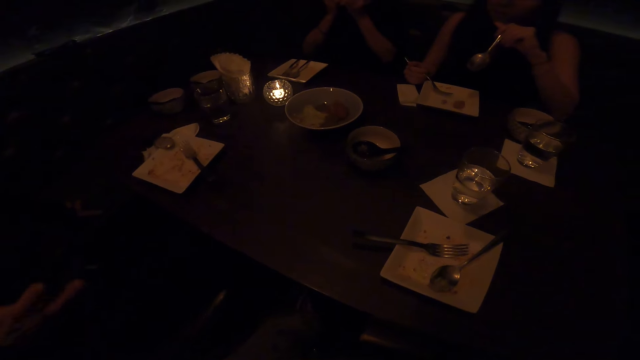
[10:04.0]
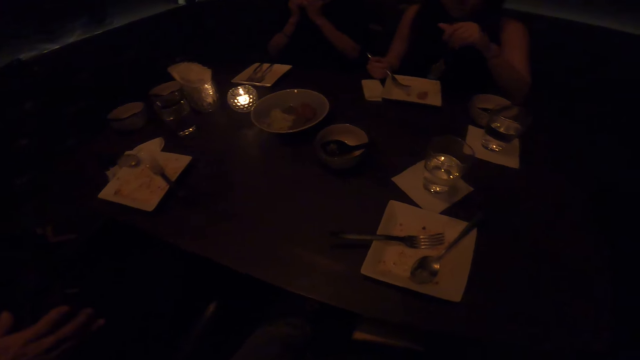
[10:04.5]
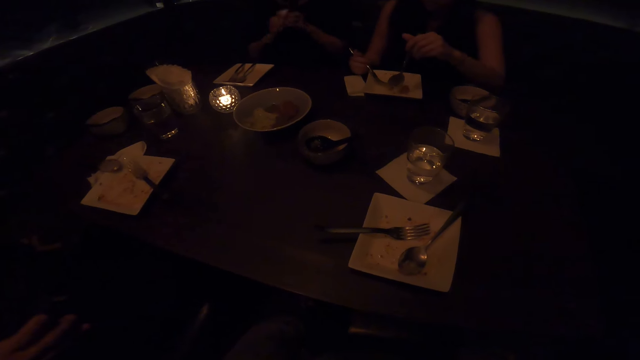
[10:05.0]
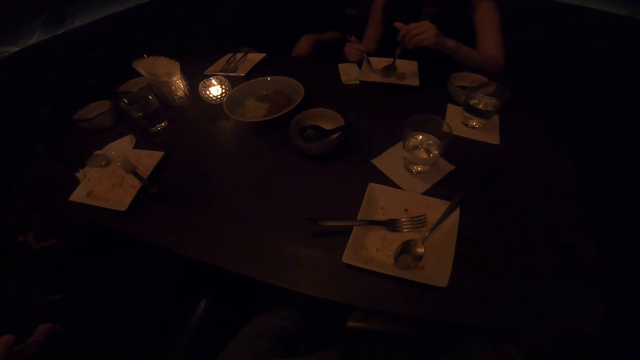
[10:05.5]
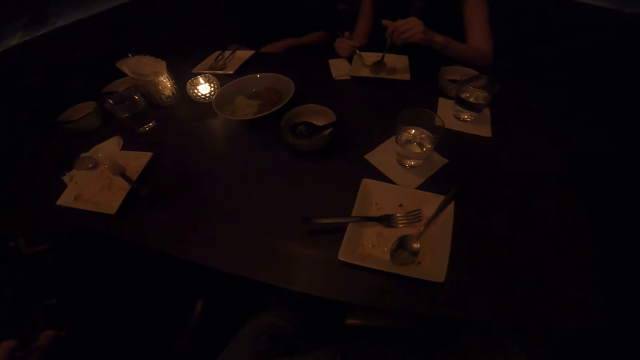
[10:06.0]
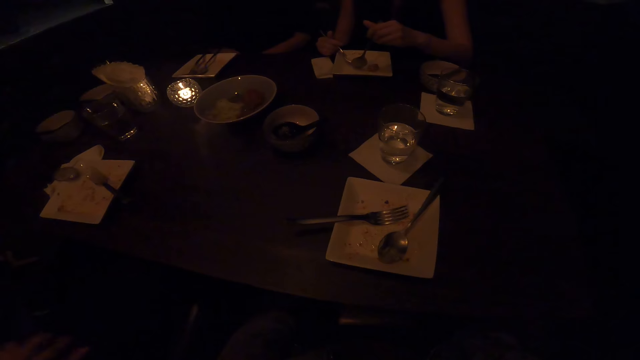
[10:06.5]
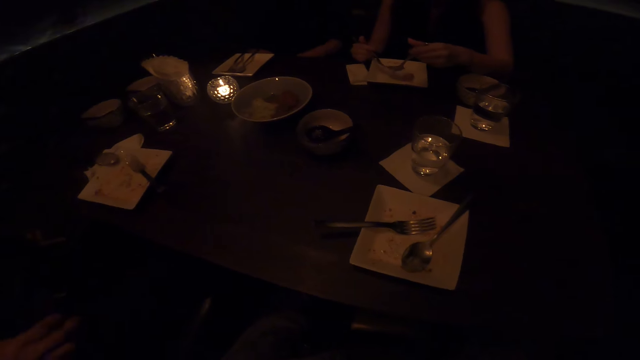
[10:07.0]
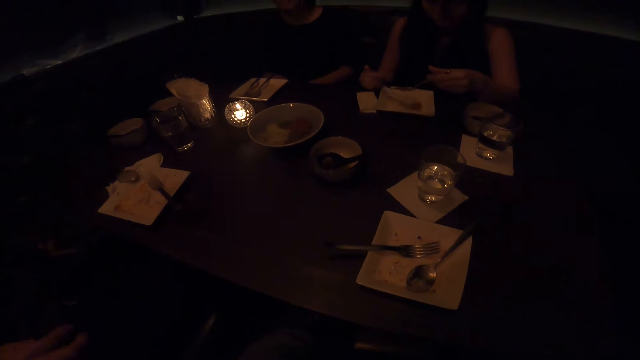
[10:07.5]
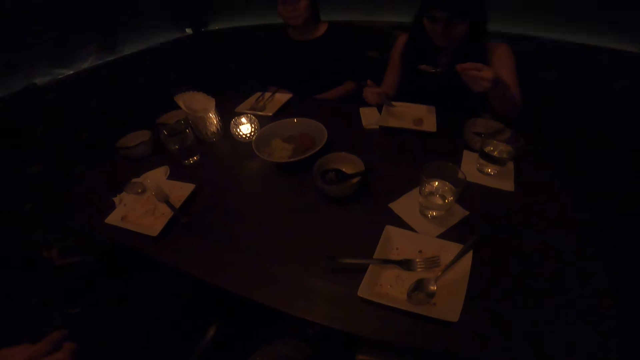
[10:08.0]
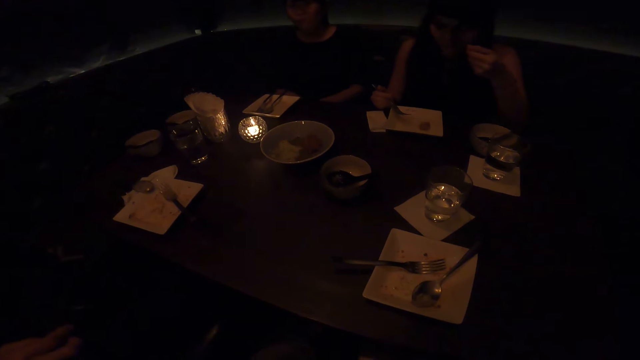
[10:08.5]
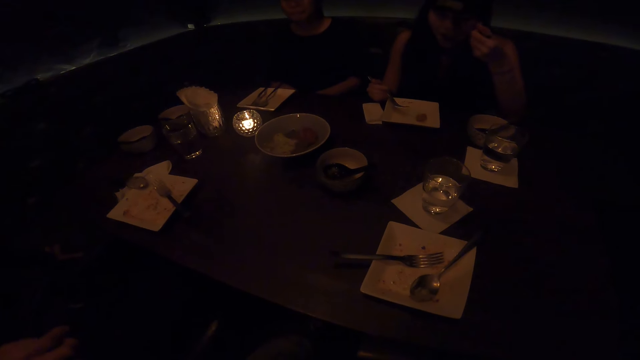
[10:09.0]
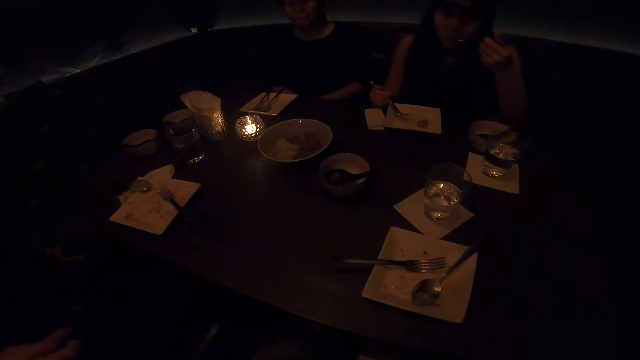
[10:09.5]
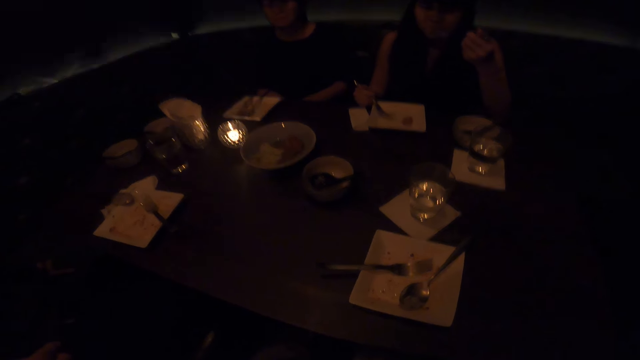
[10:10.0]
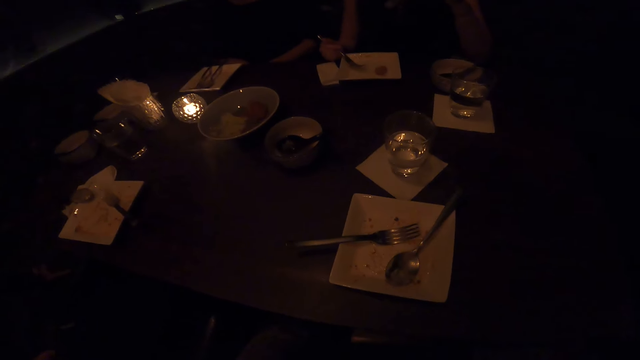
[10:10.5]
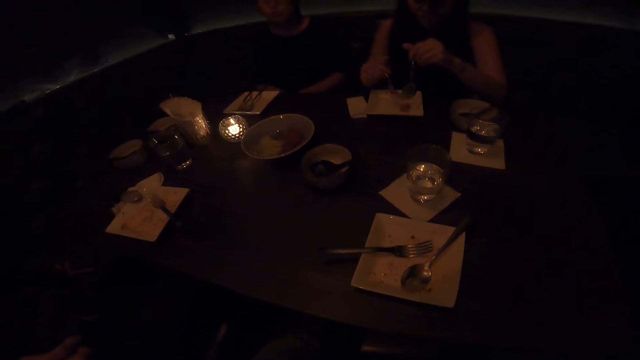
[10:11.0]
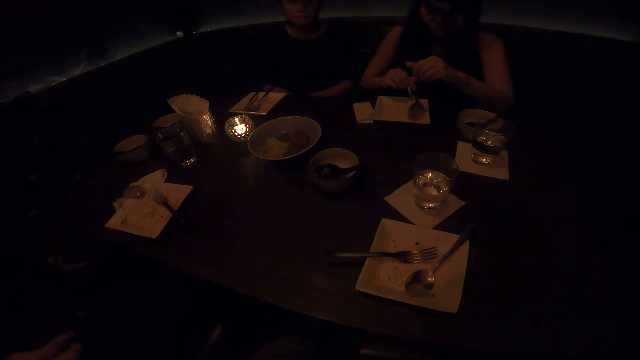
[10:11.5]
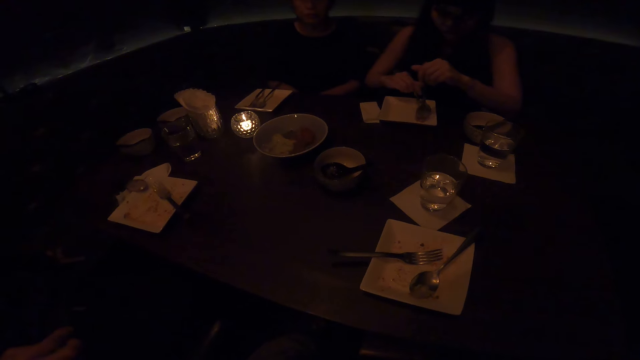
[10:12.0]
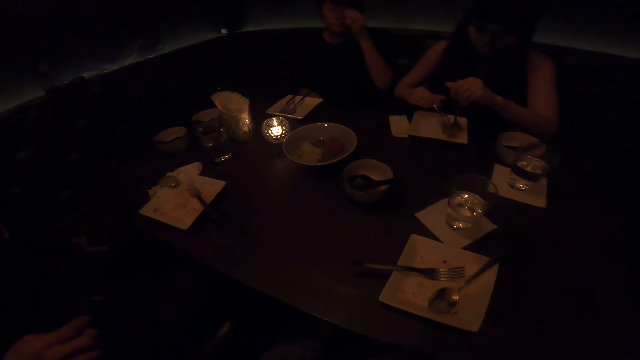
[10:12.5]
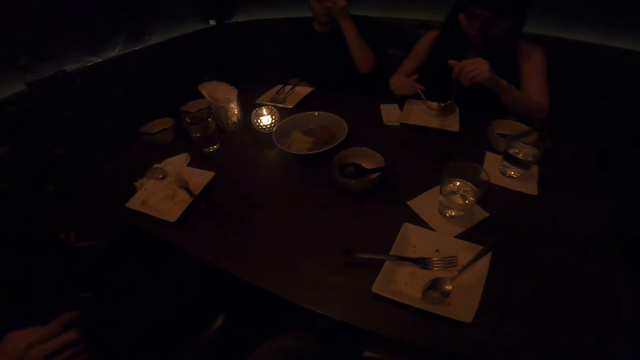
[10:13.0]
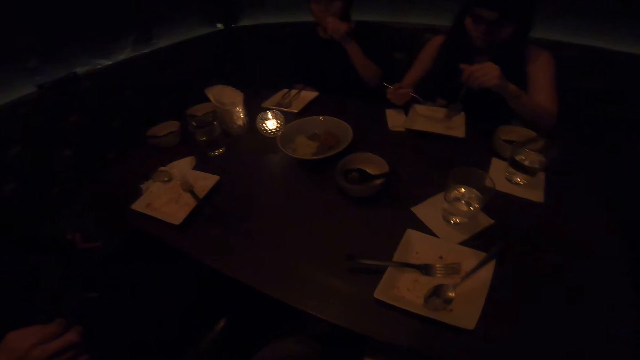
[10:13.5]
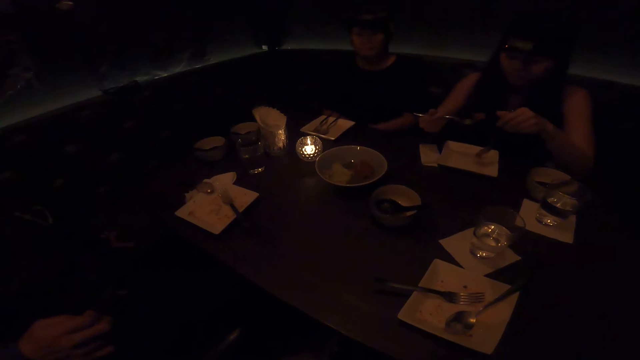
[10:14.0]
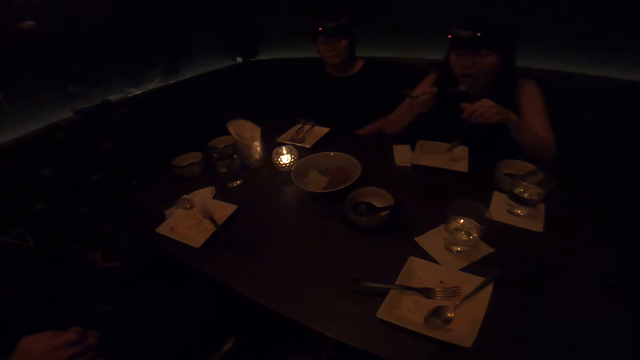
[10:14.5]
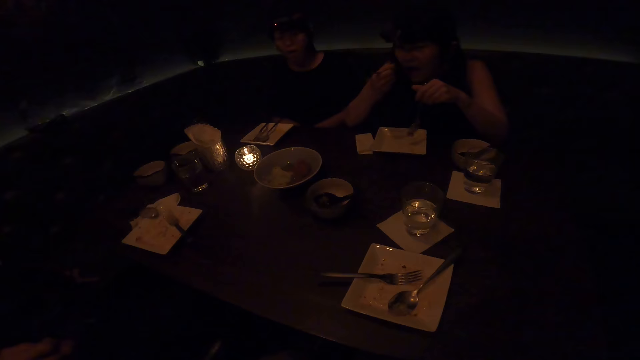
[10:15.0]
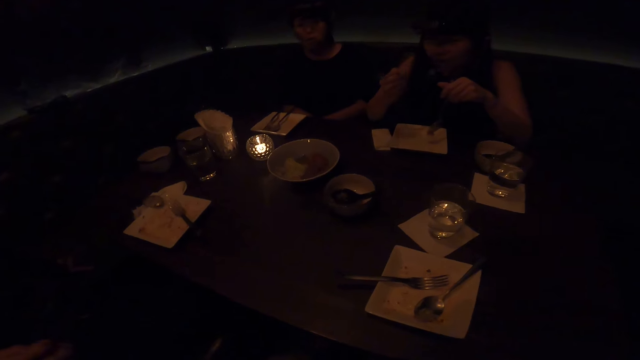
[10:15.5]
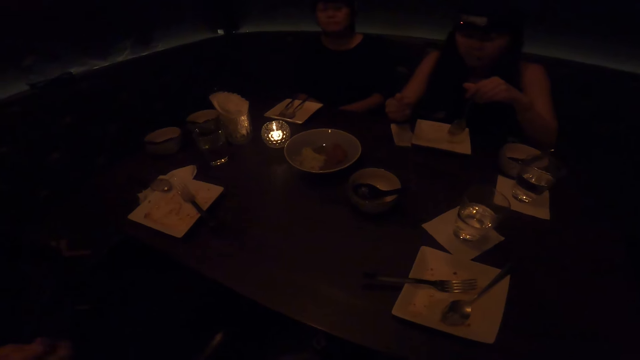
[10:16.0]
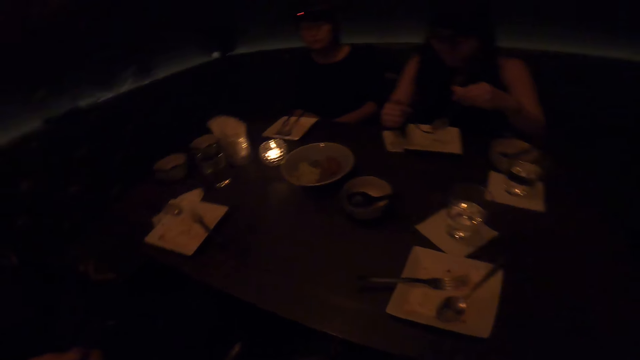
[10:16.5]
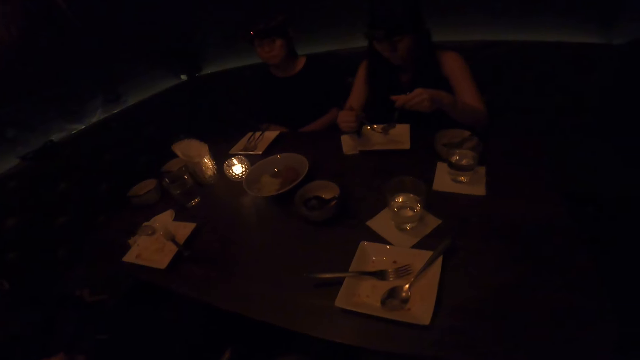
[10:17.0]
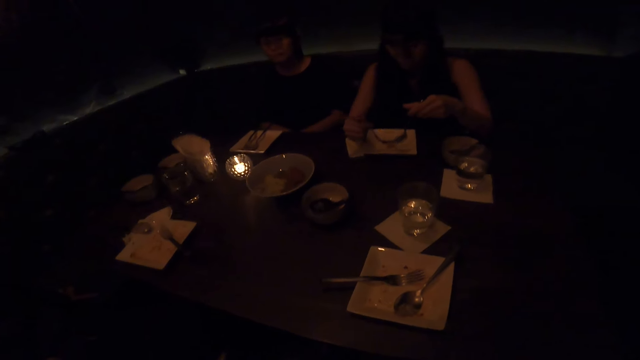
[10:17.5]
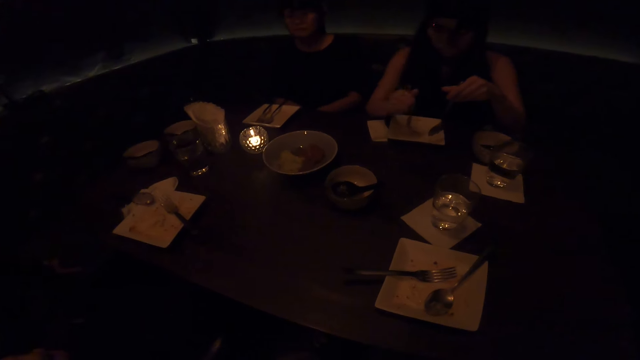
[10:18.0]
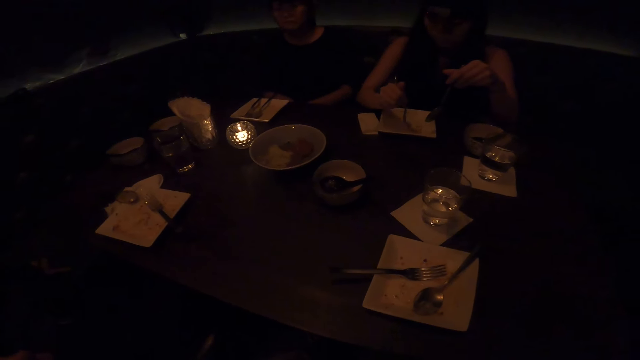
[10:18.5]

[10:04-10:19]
A man eats in the dining room. Another man sits on the chair in the dining room. The first man eats in the dining room. The second man sits on the chair in the dining room. A woman eats in the dining room. The second man sits on the chair in the dining room. The woman eats in the dining room. The second man sits on the chair in the dining room. The woman eats in the dining room.

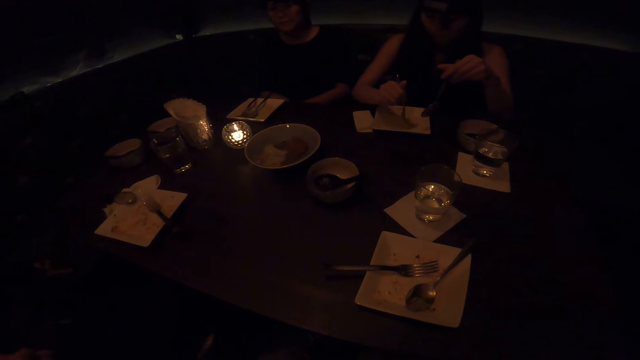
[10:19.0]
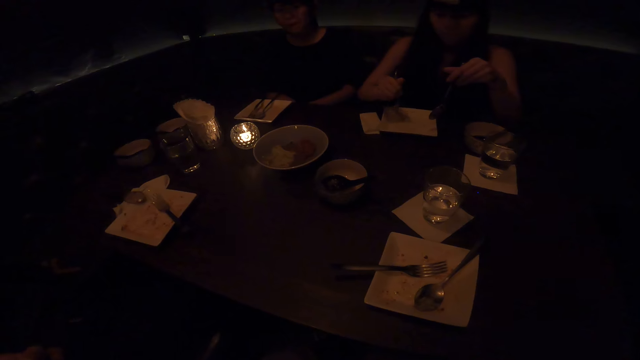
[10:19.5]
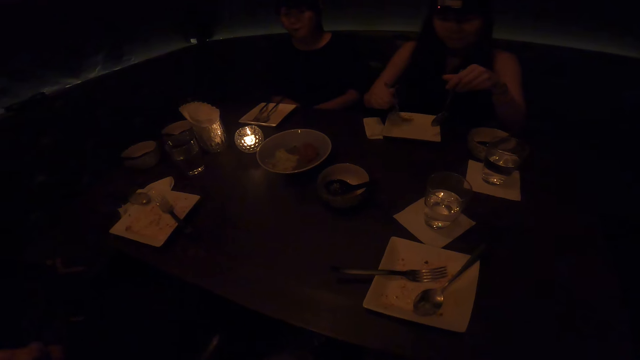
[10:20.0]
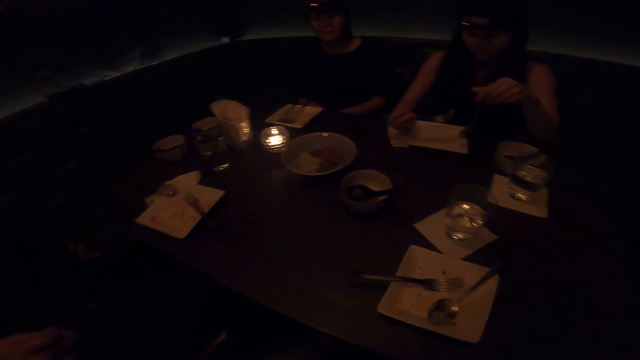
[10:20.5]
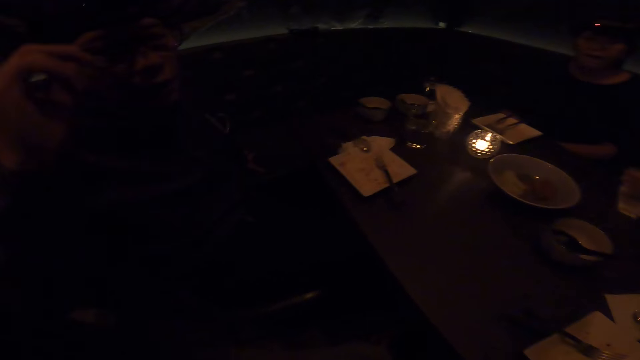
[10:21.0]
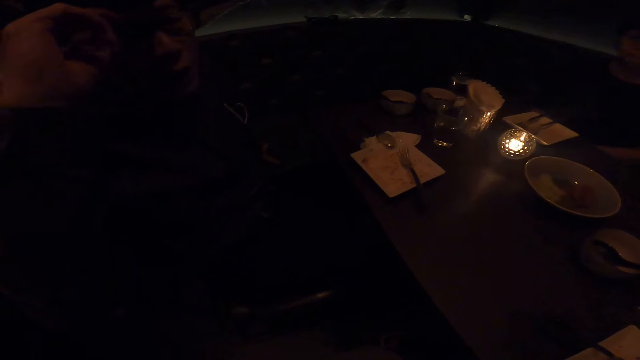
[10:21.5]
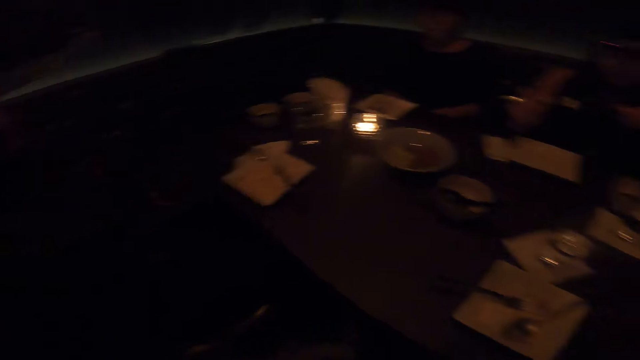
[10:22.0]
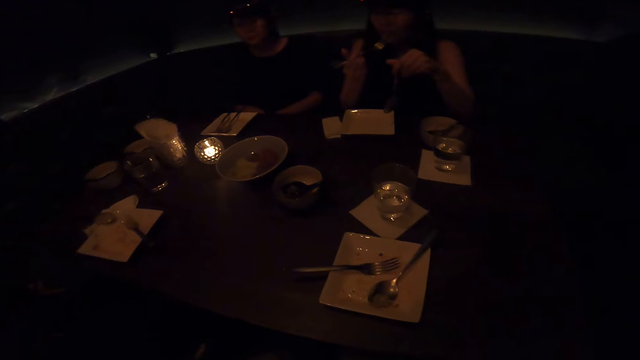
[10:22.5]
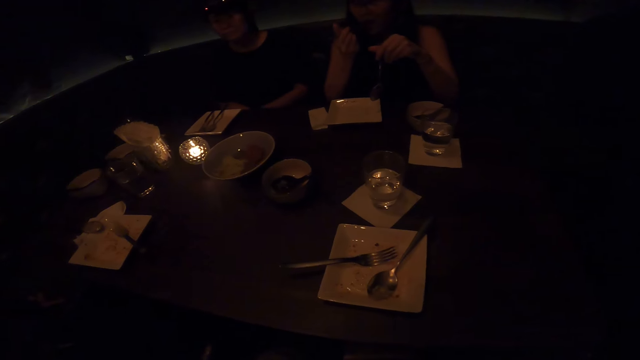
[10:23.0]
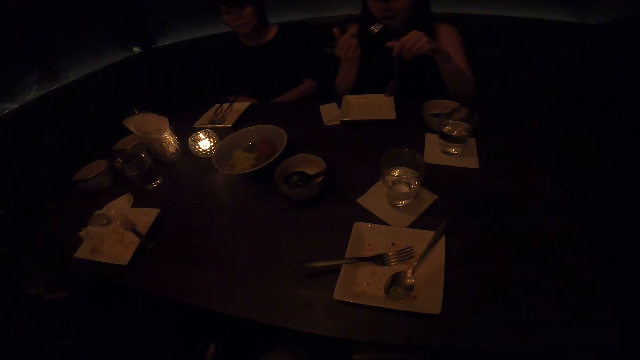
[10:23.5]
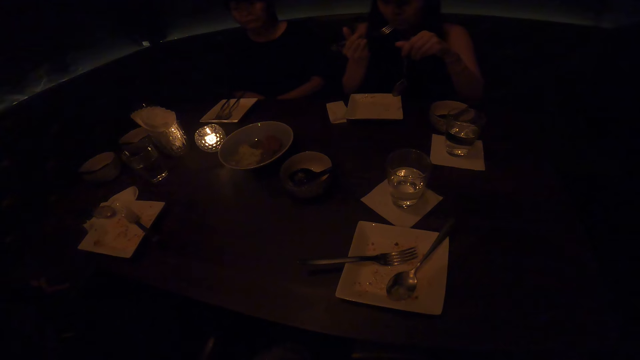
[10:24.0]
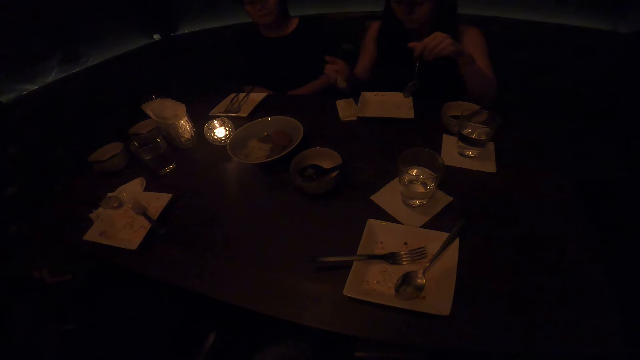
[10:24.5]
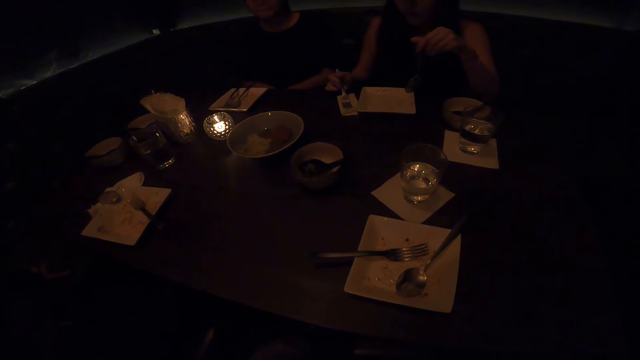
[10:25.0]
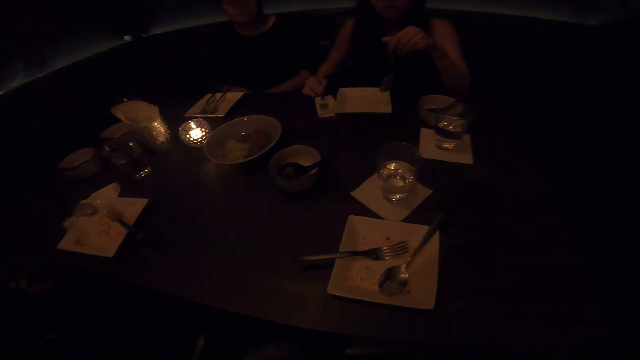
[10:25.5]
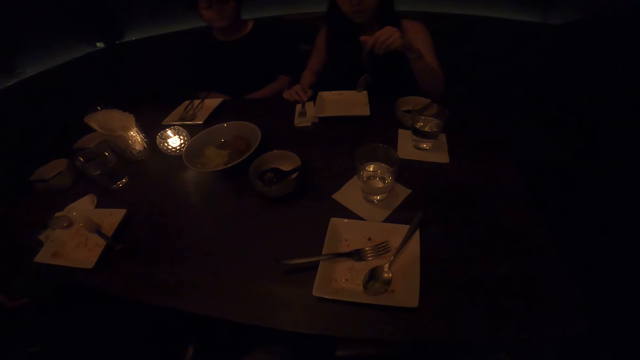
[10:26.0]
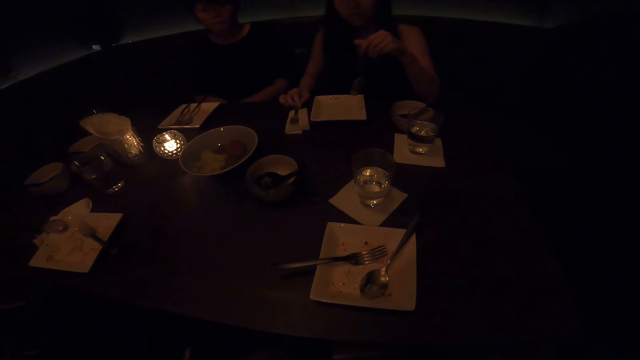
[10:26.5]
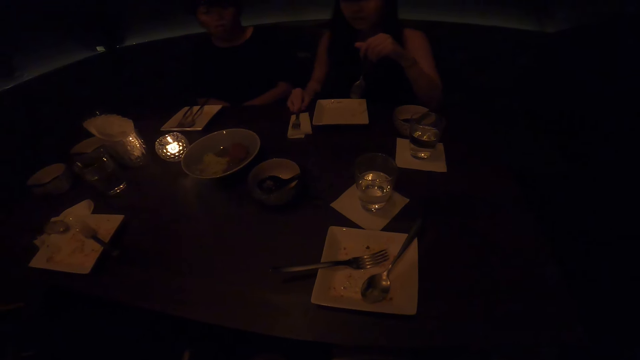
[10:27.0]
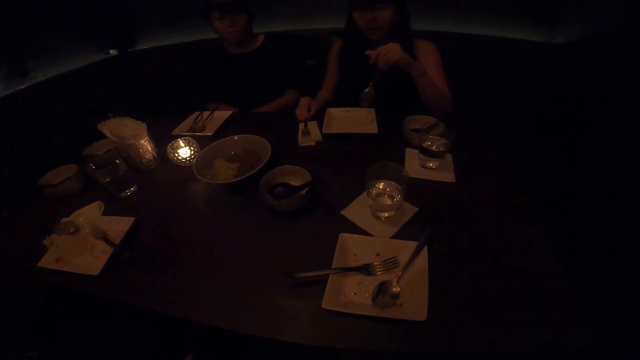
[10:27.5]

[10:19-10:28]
A man sits on the chair in the dining room. A woman eats in the dining room. Another man sits on the chair in the dining room.
